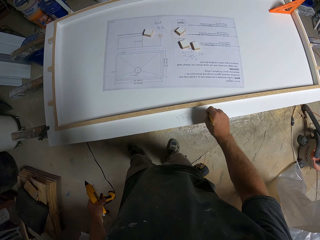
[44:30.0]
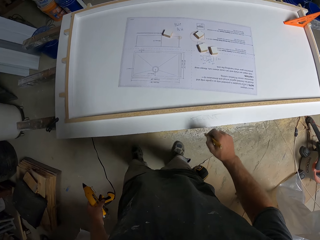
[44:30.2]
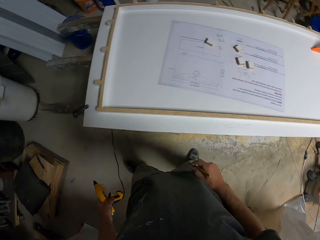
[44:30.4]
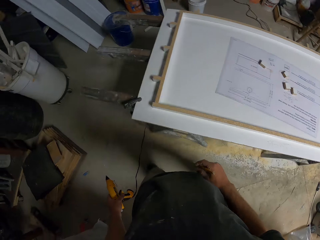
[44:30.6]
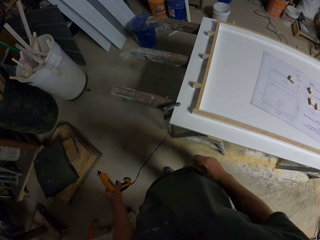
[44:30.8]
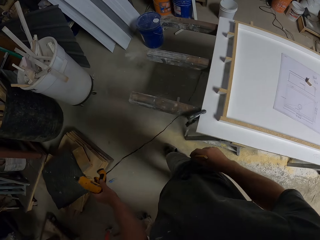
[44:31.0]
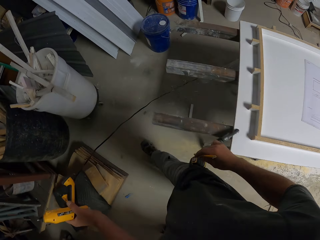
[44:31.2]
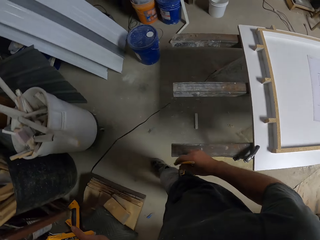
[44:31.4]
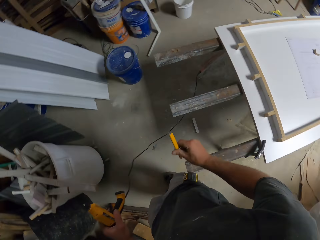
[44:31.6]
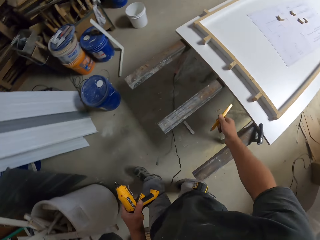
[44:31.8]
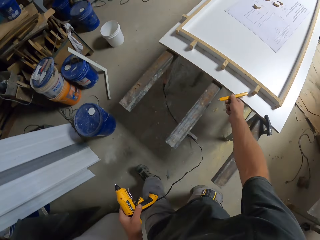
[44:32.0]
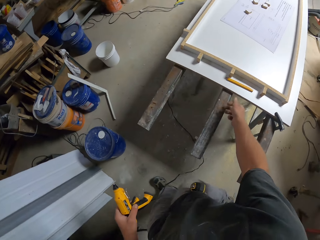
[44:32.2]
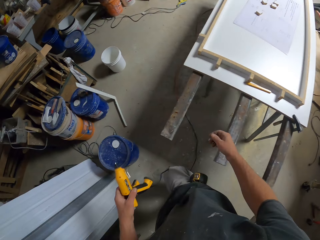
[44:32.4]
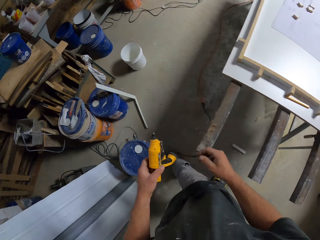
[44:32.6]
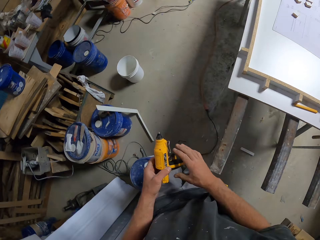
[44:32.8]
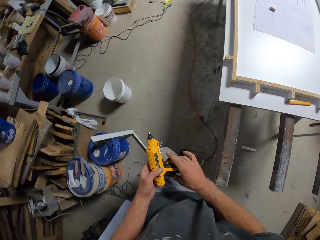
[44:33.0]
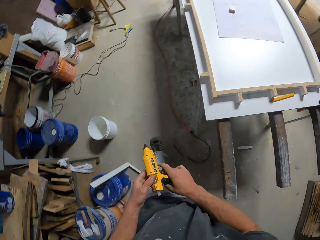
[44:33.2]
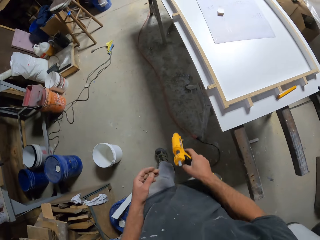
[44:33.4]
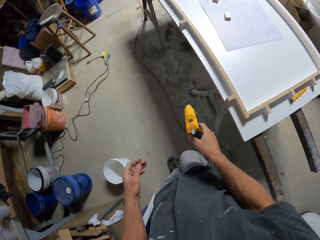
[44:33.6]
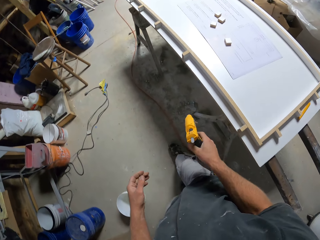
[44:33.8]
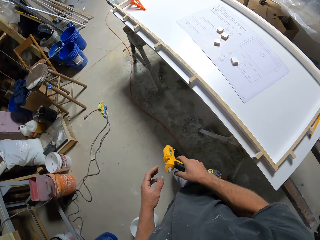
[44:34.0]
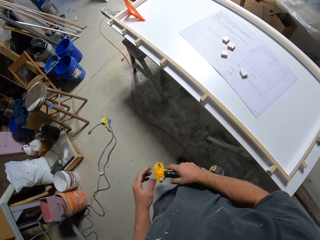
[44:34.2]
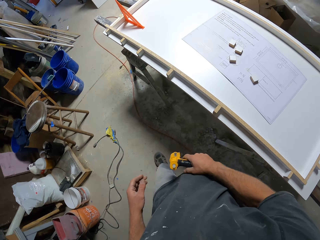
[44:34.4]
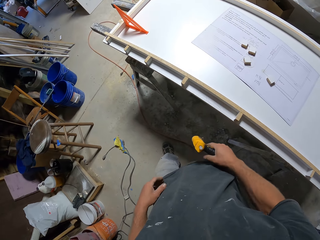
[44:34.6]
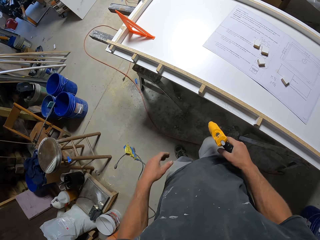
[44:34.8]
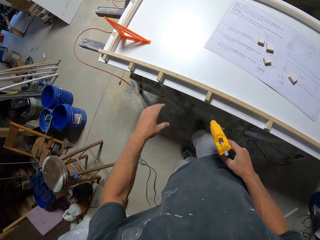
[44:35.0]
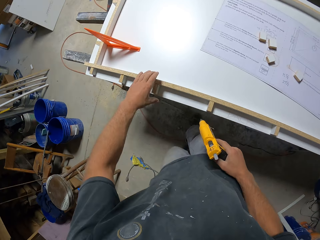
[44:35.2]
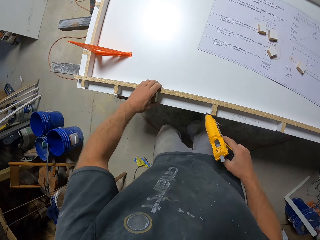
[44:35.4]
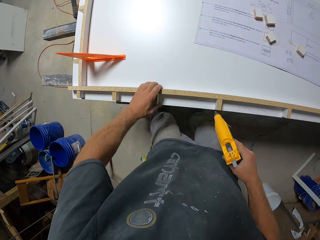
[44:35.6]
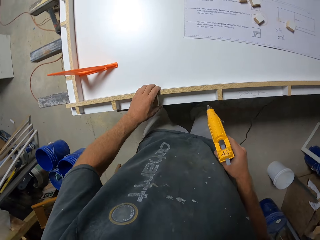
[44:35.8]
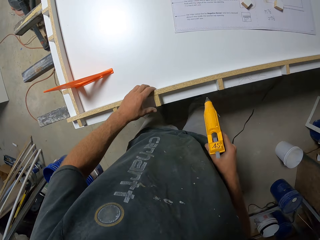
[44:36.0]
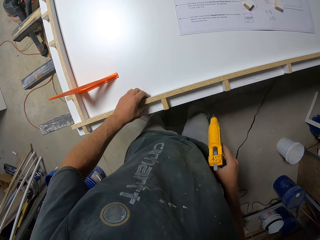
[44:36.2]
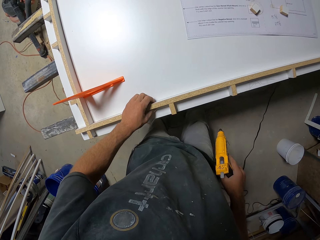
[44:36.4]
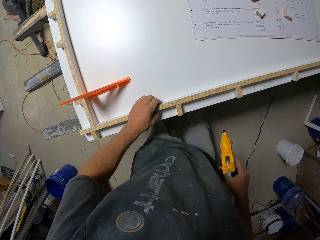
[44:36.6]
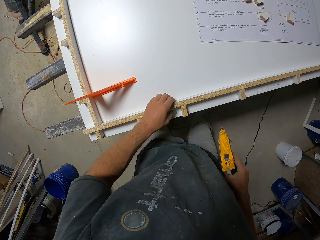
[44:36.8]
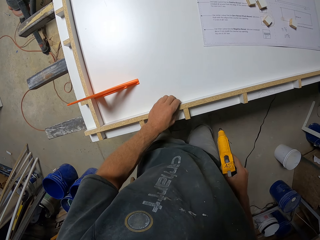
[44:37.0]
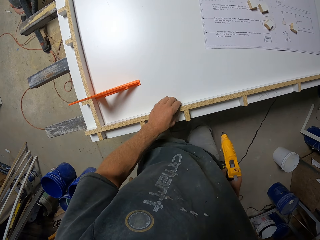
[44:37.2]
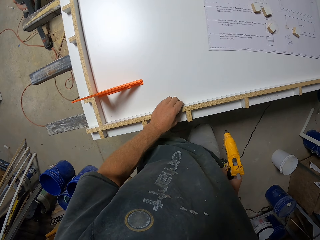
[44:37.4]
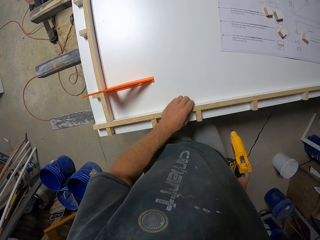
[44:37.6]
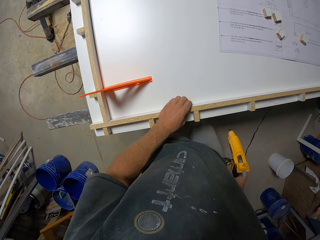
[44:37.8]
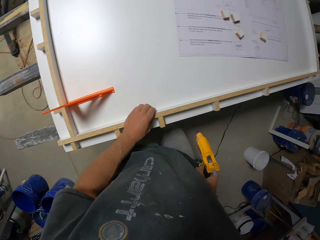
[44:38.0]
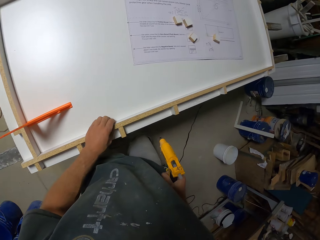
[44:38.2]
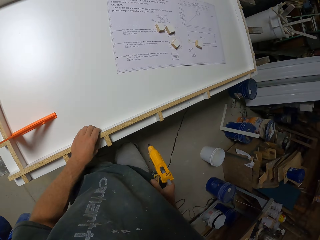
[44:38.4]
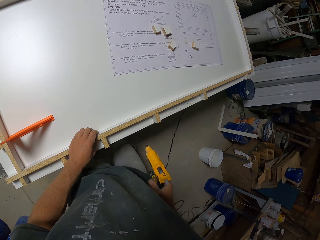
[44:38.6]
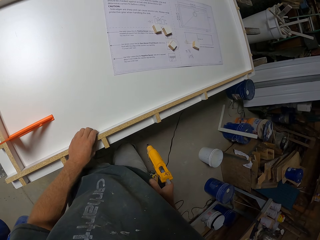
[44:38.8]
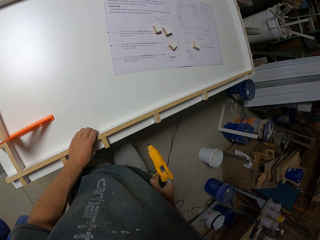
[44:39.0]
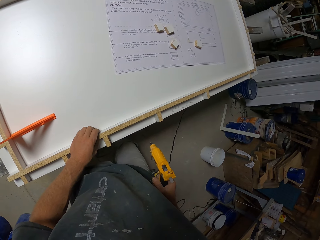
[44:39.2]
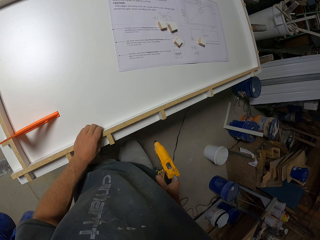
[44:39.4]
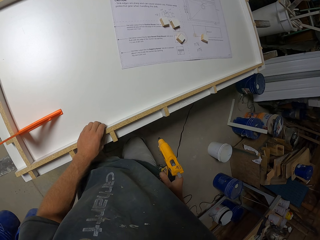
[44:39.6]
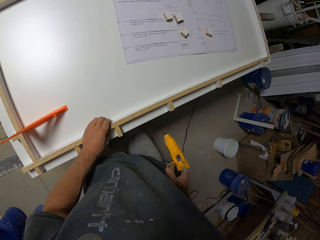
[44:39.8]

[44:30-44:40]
The camera wearer walks across the workshop. They throw the pencil on the workbench. They walk across the workshop. They hold the glue dispenser gun with the other hand. They hold the piece of wood.

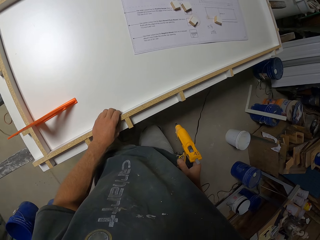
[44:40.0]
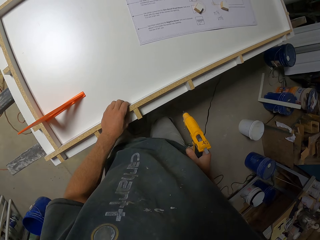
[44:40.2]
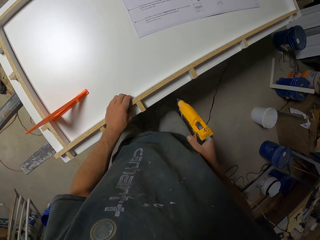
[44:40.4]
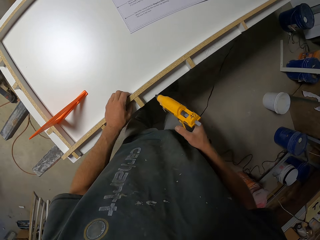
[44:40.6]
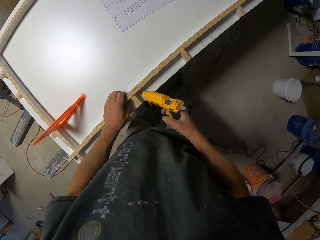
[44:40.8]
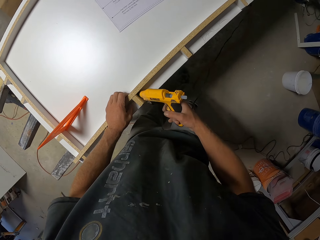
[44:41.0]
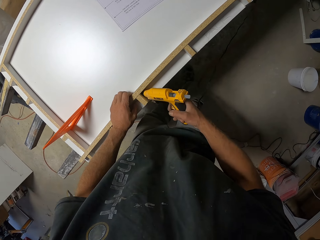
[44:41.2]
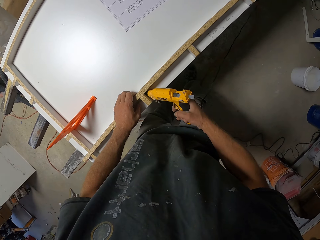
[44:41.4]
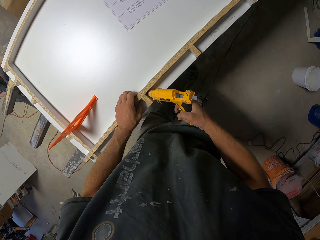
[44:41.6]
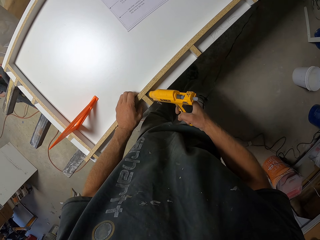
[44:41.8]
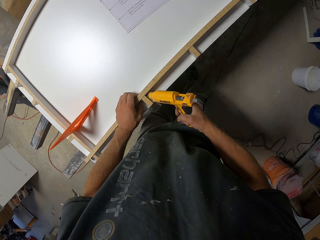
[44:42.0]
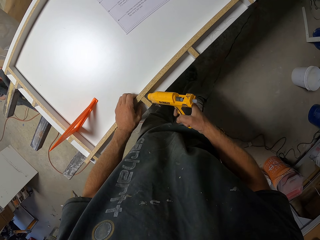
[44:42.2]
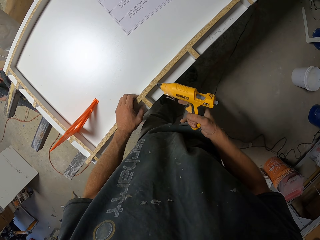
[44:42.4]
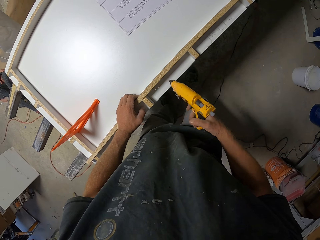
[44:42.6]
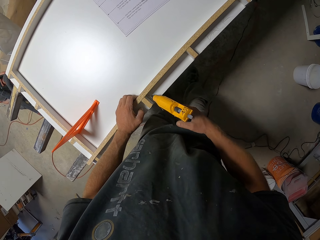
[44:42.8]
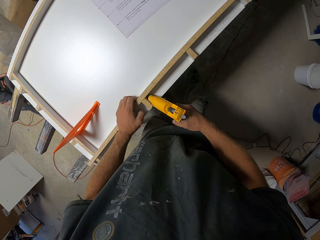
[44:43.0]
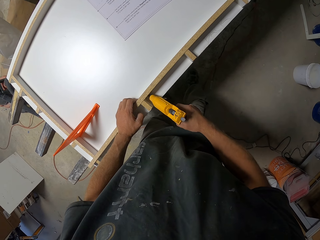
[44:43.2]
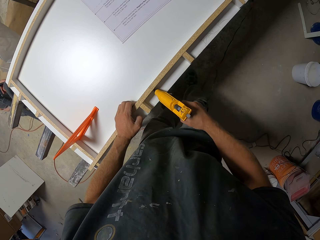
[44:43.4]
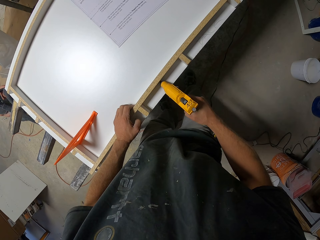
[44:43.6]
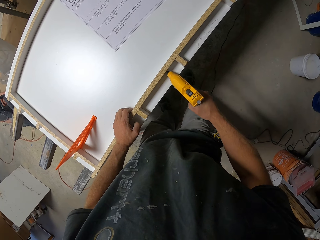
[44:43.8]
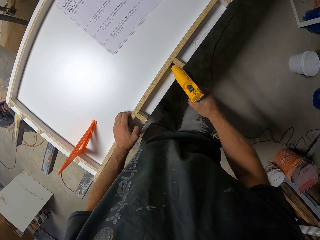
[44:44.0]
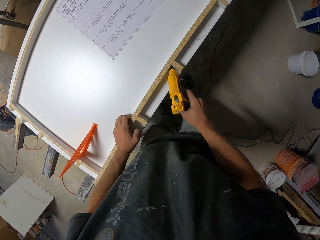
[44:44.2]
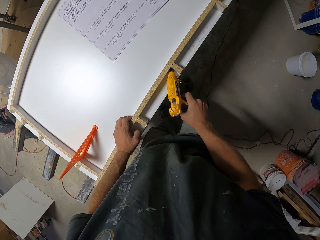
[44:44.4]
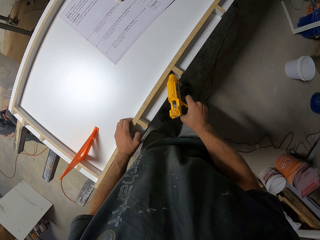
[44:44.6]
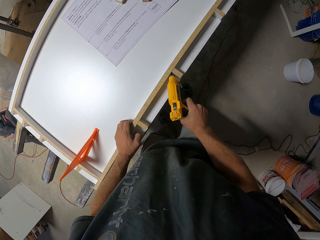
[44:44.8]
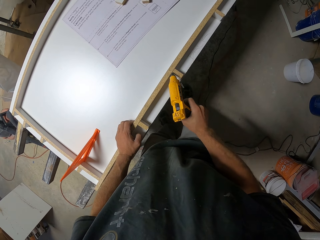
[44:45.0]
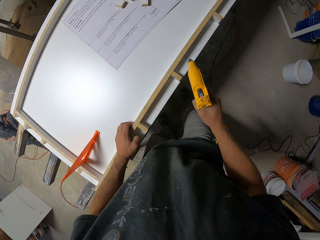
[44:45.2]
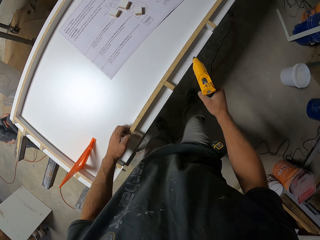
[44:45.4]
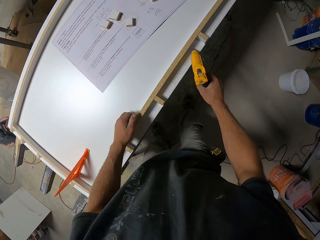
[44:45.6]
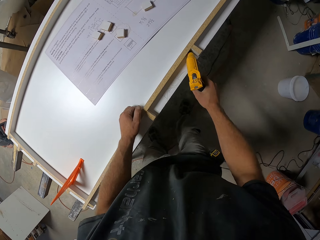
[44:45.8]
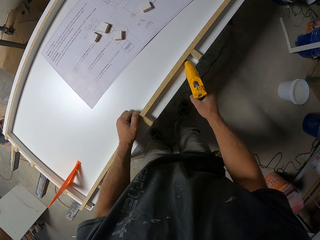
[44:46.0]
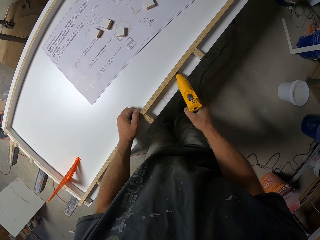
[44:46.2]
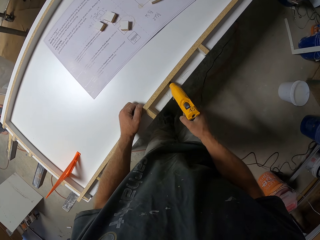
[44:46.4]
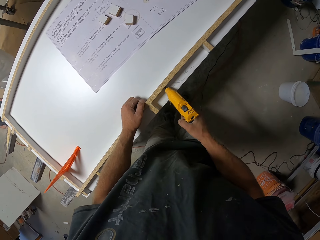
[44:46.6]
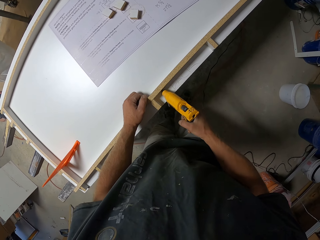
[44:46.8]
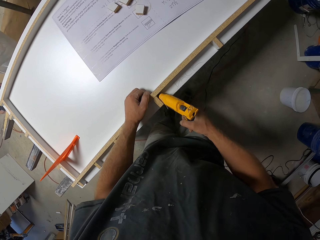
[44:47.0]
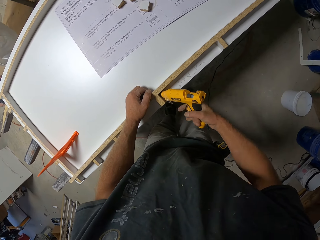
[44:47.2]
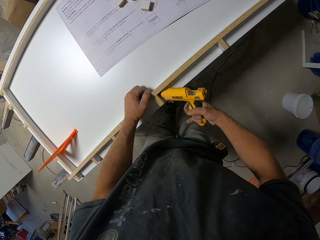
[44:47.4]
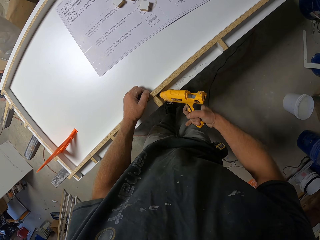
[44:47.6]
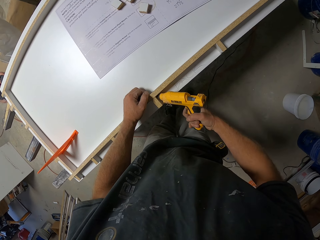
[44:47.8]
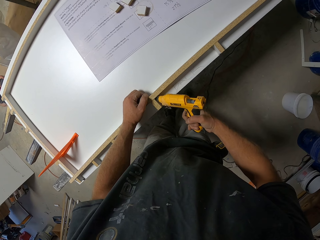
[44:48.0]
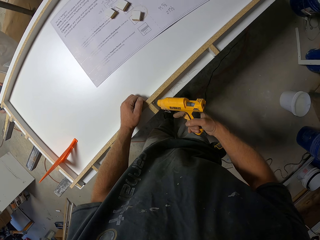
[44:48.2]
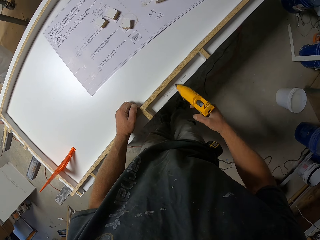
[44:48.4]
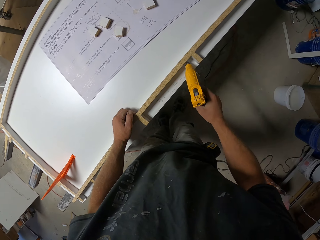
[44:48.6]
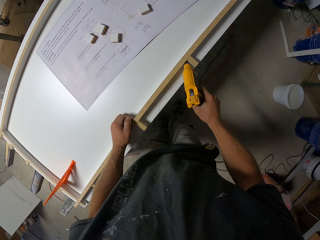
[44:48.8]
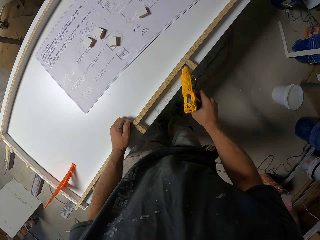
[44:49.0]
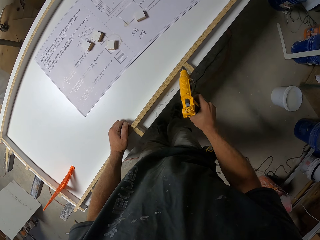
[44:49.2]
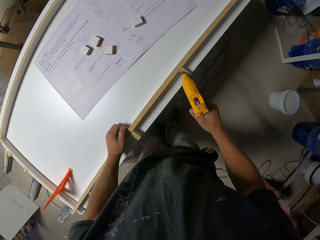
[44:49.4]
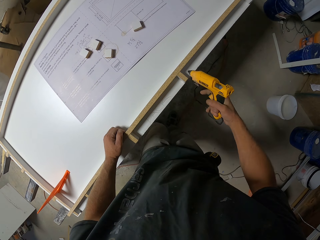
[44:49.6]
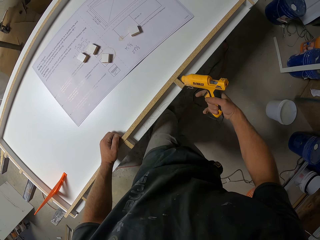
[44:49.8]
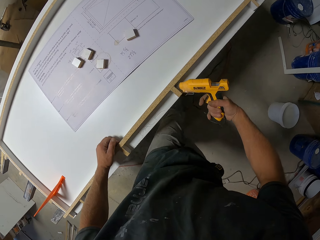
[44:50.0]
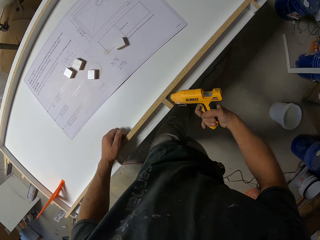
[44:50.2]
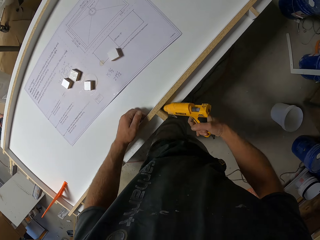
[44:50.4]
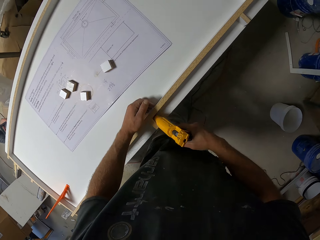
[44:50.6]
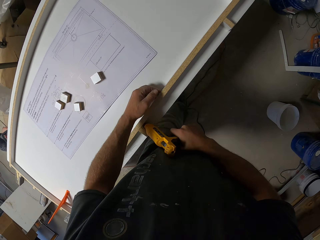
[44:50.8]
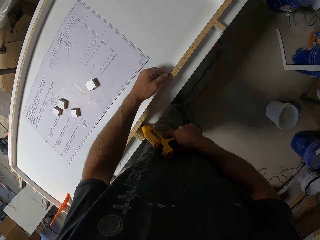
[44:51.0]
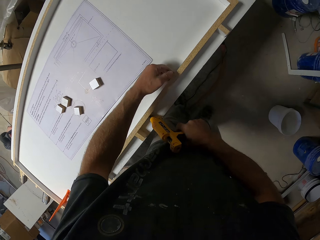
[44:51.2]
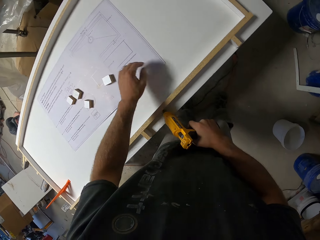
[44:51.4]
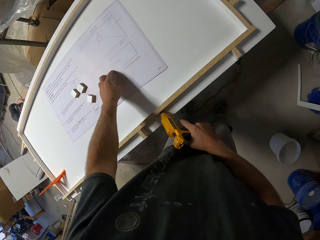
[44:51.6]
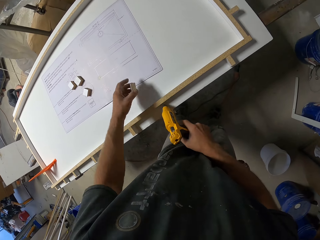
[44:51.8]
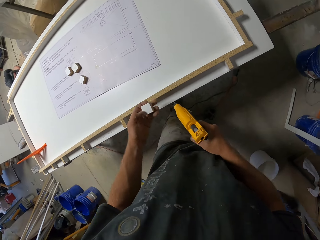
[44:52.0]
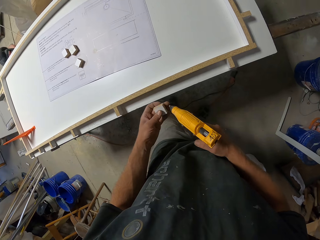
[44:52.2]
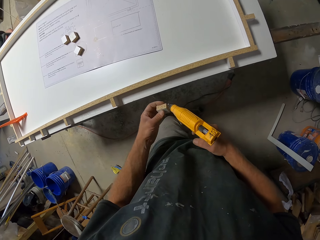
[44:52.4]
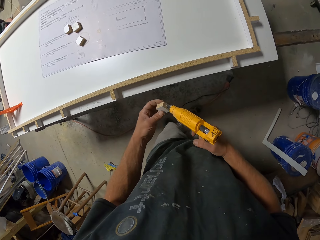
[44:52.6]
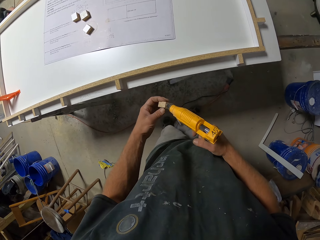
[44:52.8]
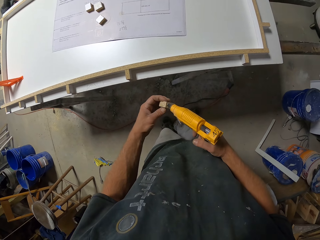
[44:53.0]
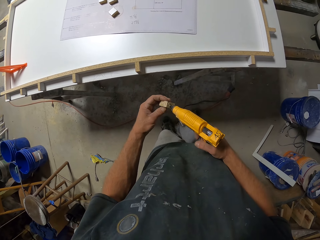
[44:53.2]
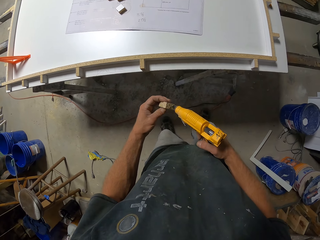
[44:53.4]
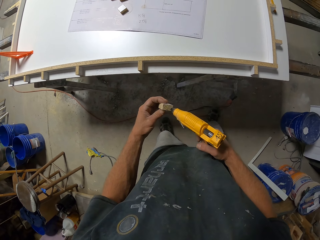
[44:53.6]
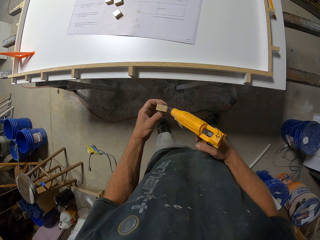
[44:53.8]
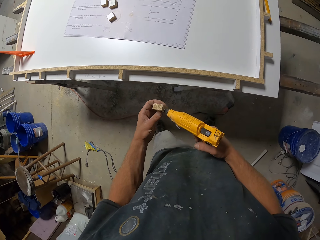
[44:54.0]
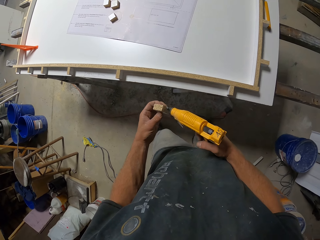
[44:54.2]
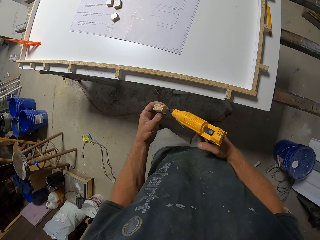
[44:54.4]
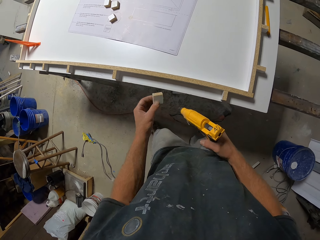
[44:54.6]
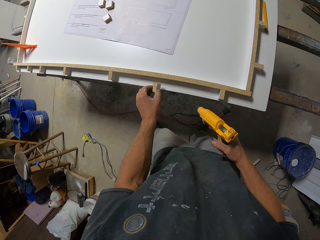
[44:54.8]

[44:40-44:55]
The camera wearer applies glue on the piece of wood with the glue gun. They move a hand along the wood. They apply glue on the wood. They walk. They apply glue on the wood. They move a hand along the wood. They pick up a piece of wood from the work bench. They apply glue on the piece of wood with the glue gun. They move.
